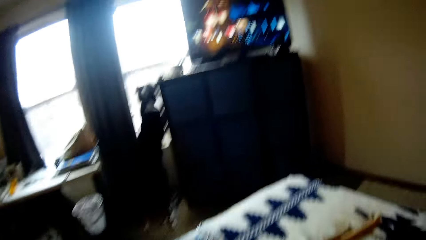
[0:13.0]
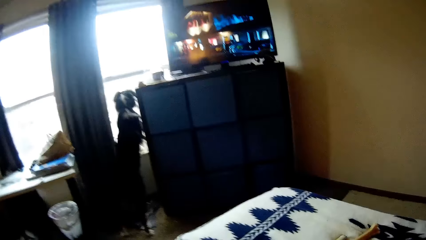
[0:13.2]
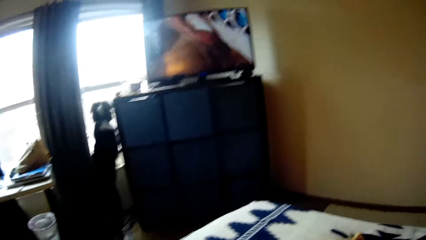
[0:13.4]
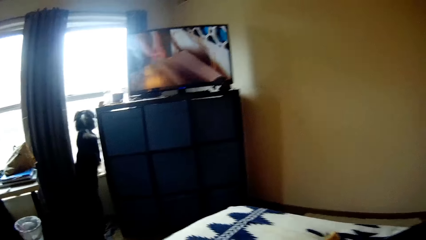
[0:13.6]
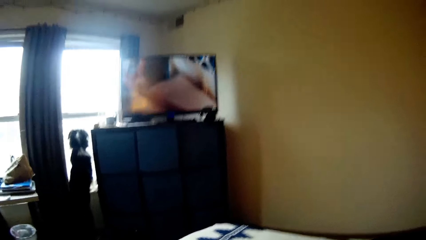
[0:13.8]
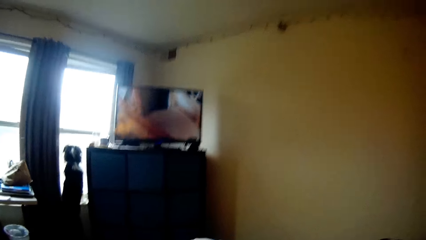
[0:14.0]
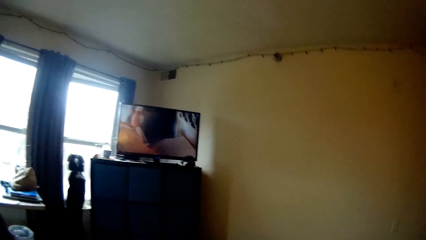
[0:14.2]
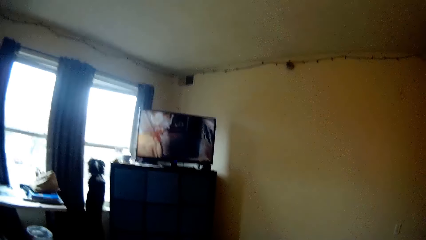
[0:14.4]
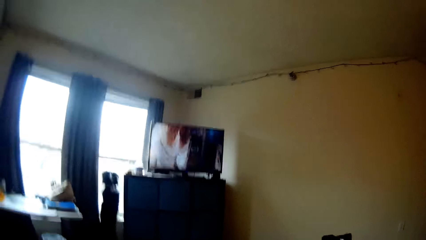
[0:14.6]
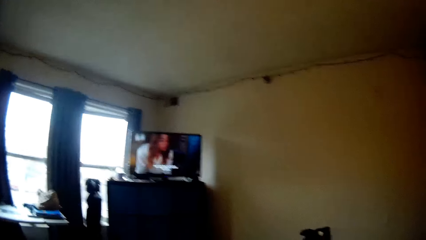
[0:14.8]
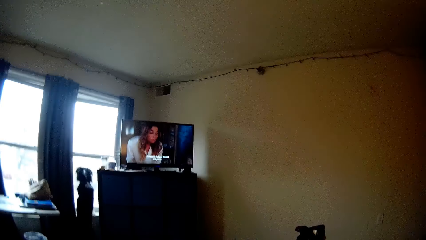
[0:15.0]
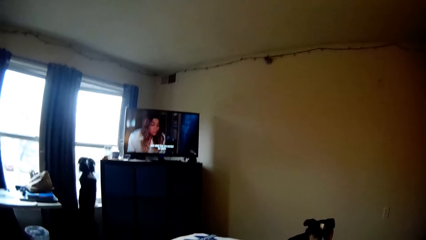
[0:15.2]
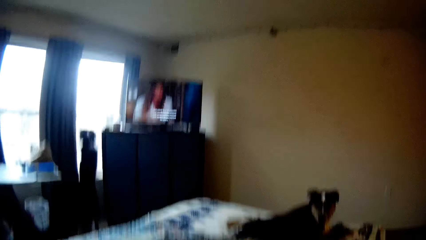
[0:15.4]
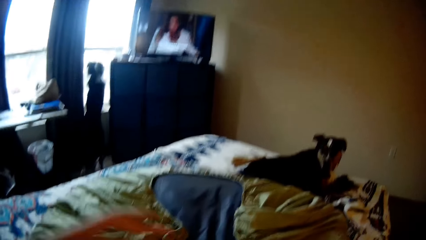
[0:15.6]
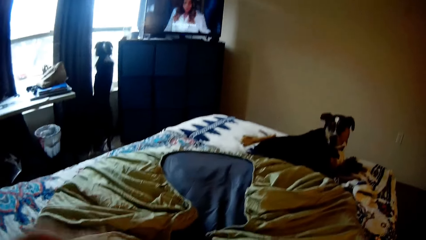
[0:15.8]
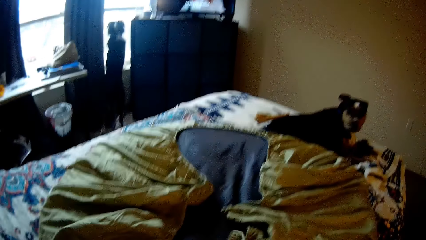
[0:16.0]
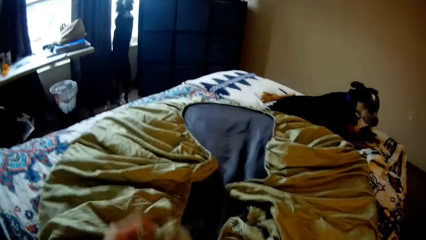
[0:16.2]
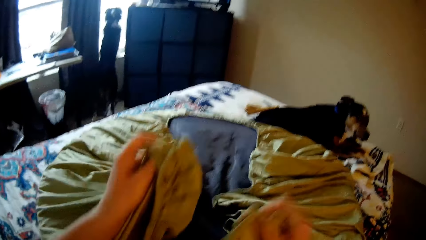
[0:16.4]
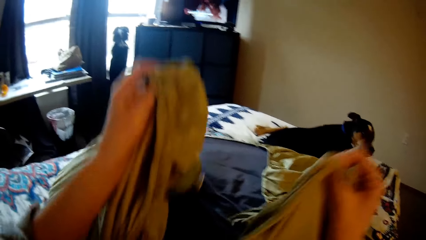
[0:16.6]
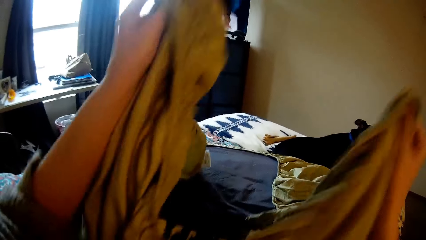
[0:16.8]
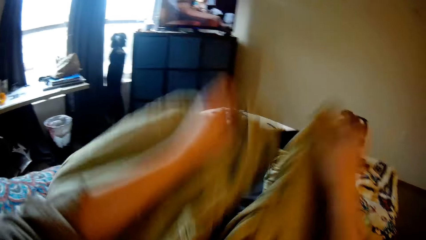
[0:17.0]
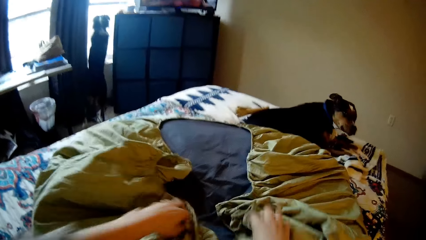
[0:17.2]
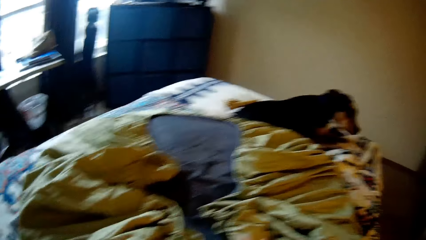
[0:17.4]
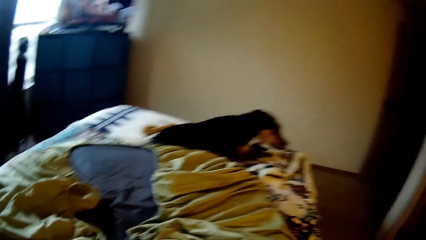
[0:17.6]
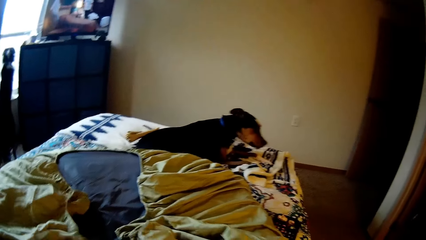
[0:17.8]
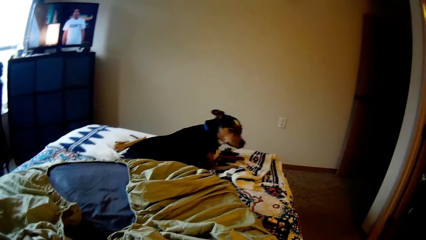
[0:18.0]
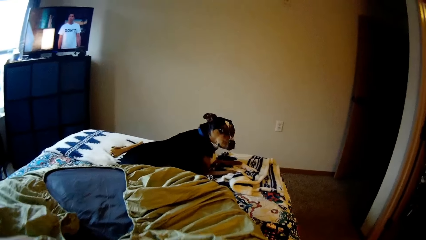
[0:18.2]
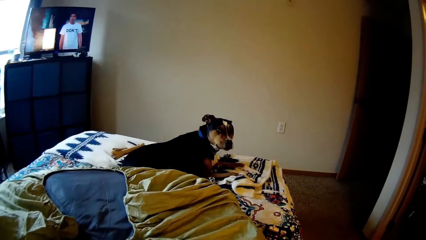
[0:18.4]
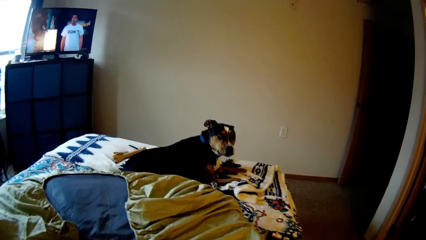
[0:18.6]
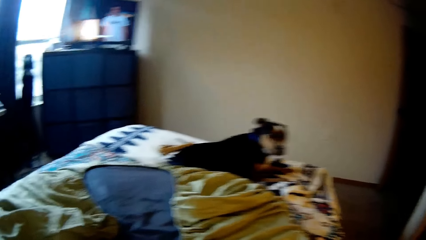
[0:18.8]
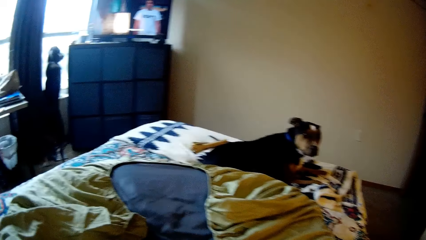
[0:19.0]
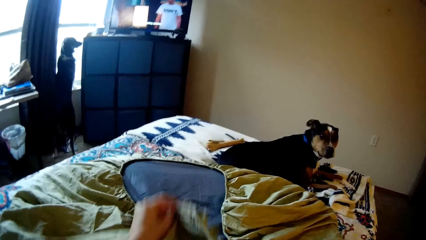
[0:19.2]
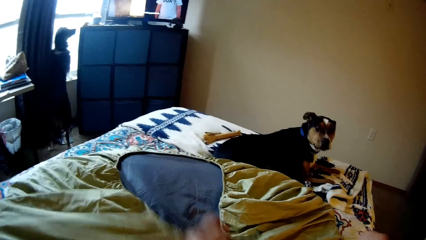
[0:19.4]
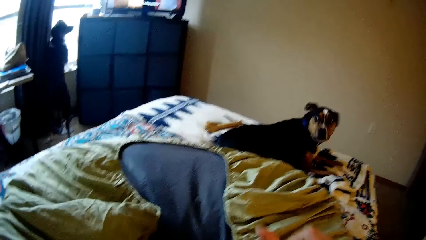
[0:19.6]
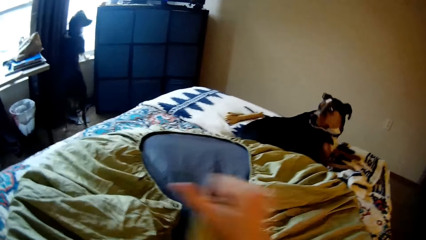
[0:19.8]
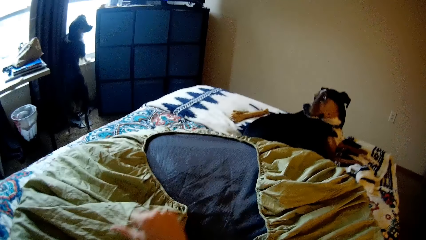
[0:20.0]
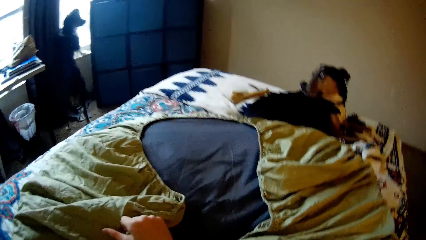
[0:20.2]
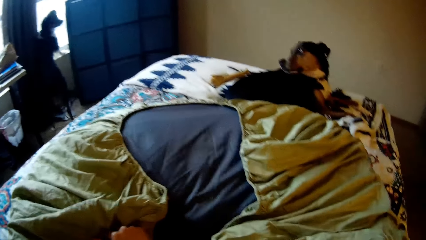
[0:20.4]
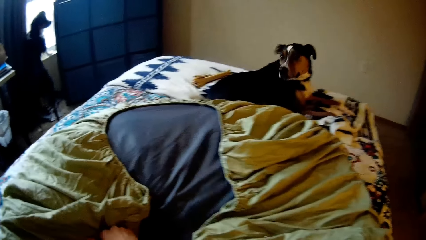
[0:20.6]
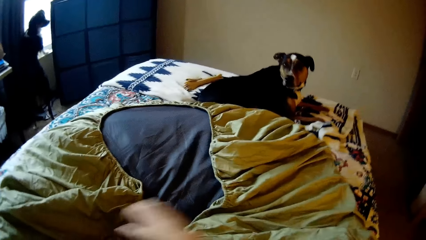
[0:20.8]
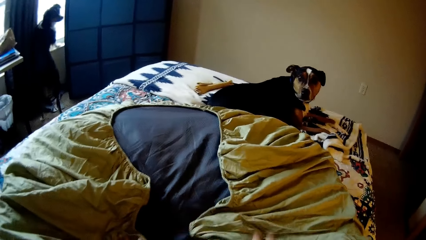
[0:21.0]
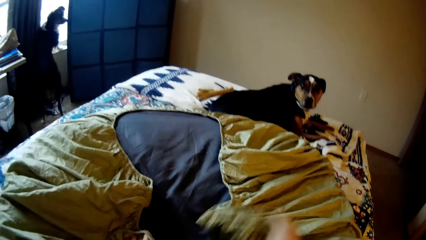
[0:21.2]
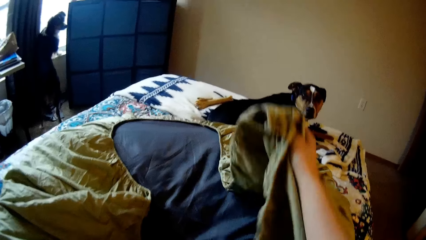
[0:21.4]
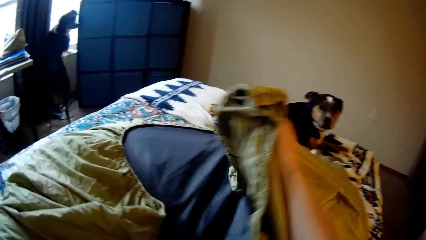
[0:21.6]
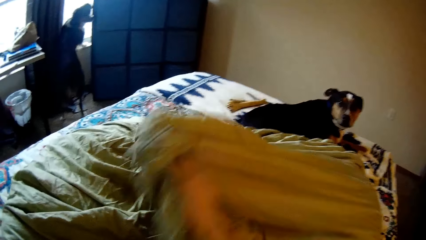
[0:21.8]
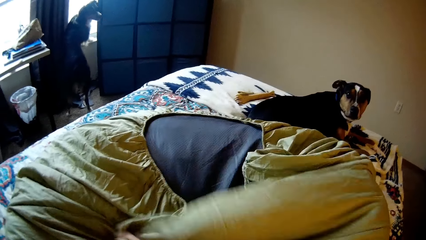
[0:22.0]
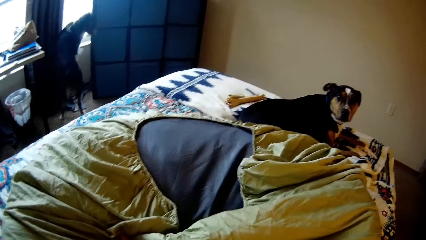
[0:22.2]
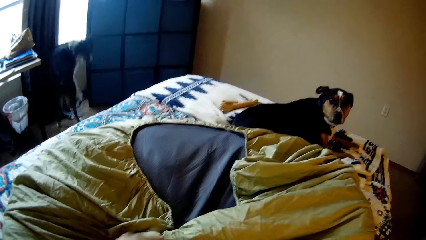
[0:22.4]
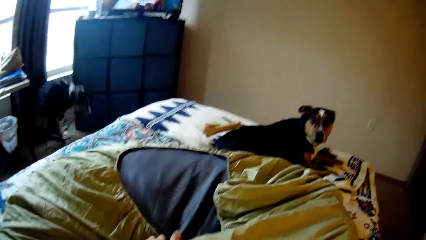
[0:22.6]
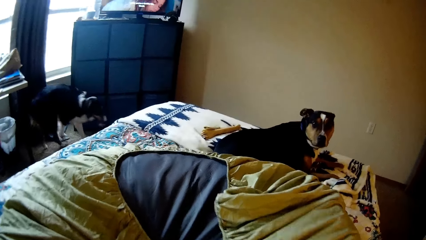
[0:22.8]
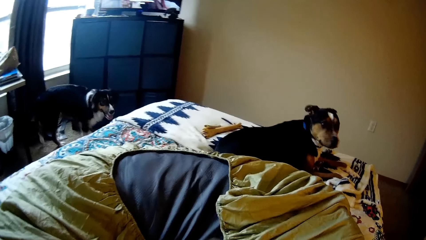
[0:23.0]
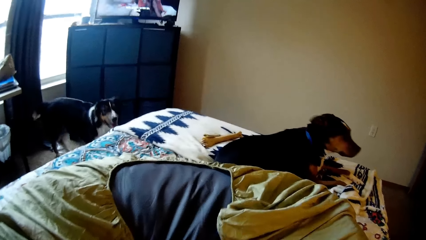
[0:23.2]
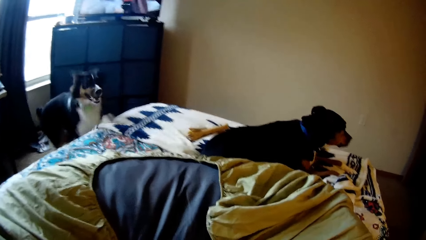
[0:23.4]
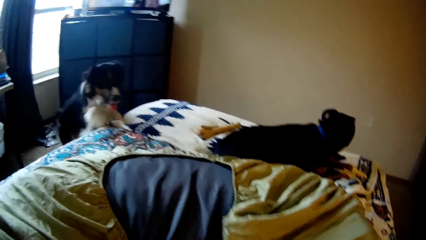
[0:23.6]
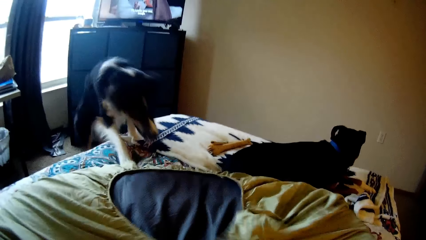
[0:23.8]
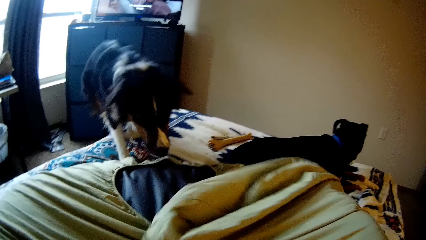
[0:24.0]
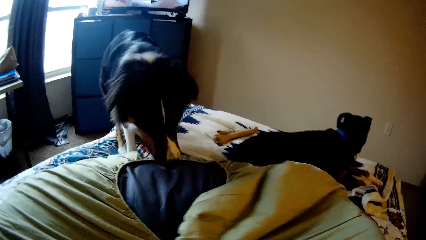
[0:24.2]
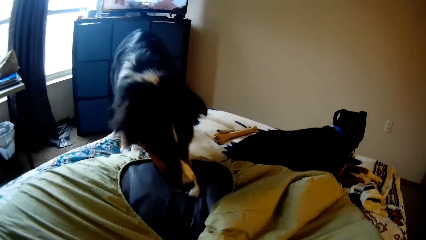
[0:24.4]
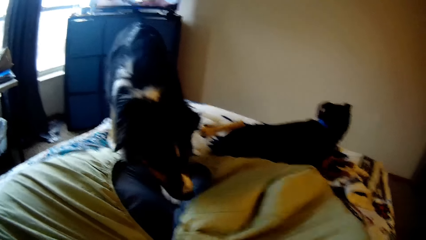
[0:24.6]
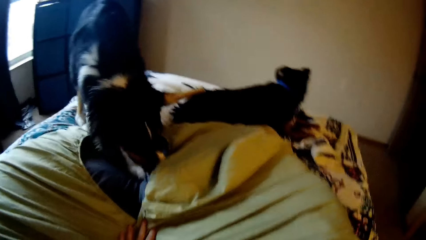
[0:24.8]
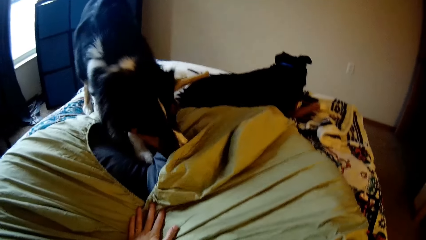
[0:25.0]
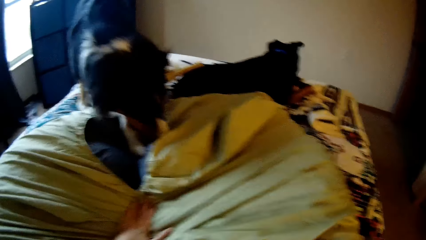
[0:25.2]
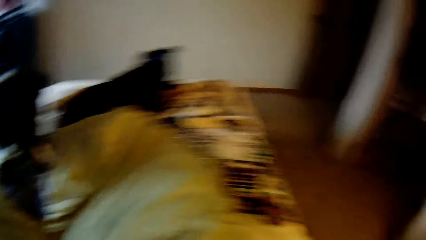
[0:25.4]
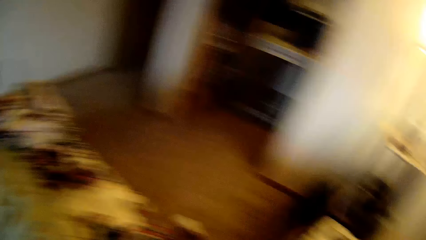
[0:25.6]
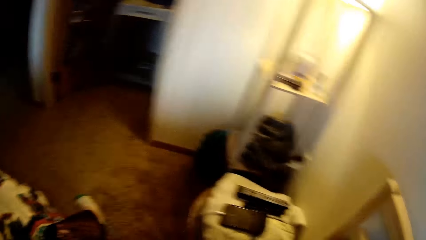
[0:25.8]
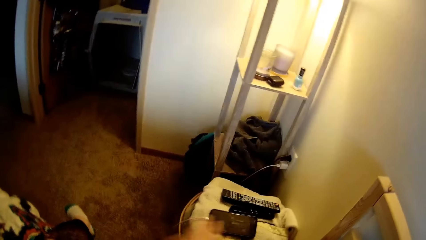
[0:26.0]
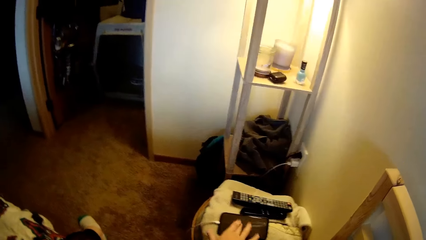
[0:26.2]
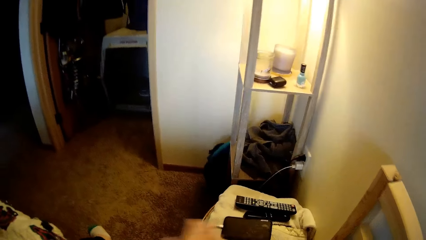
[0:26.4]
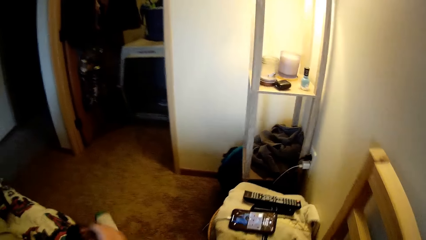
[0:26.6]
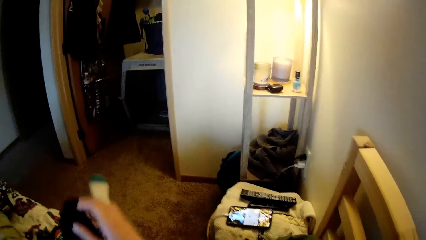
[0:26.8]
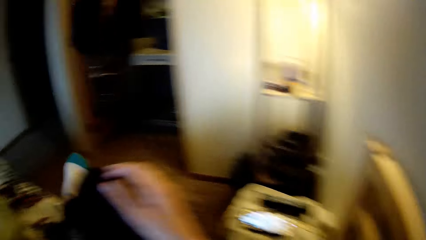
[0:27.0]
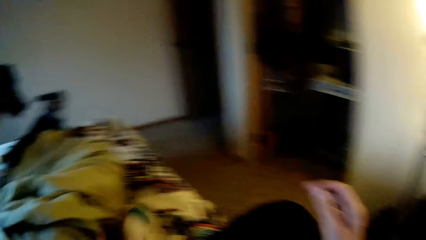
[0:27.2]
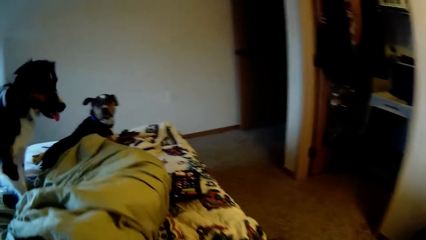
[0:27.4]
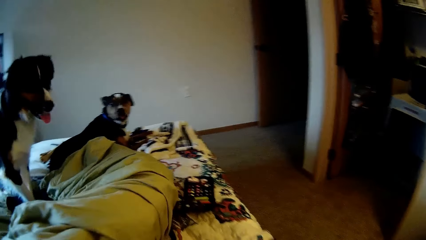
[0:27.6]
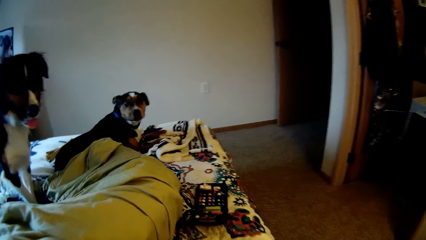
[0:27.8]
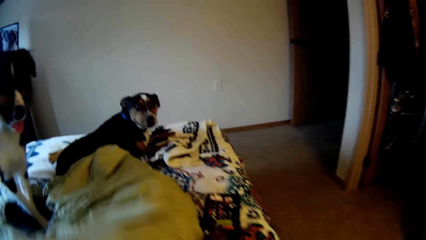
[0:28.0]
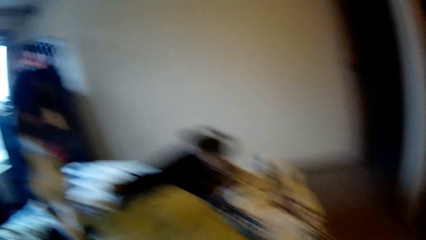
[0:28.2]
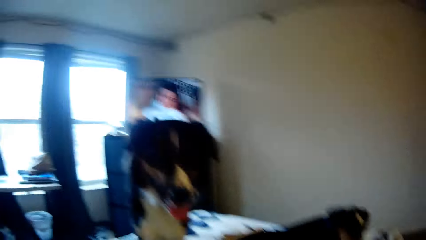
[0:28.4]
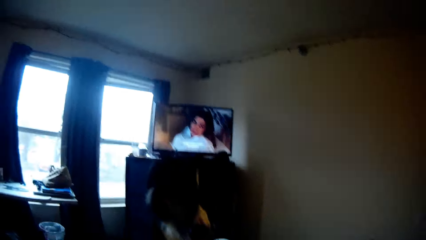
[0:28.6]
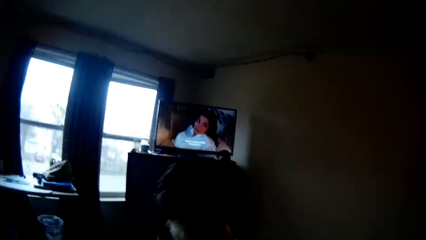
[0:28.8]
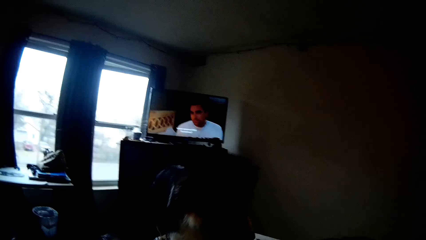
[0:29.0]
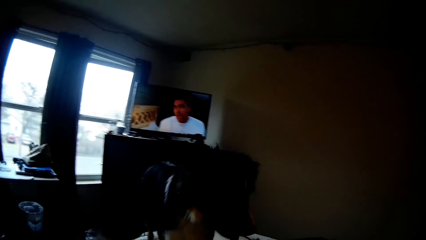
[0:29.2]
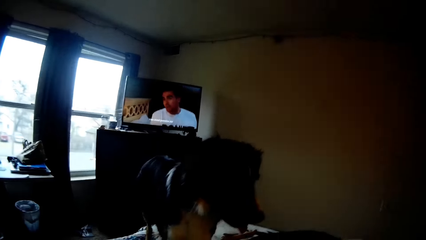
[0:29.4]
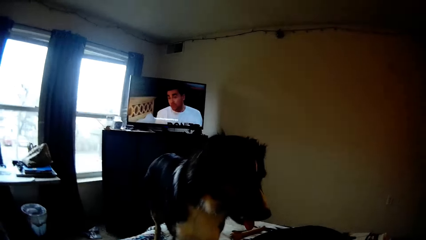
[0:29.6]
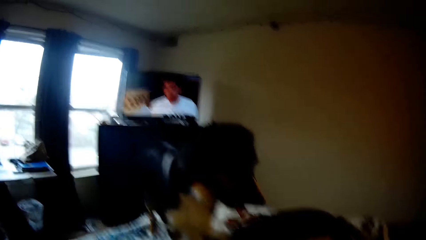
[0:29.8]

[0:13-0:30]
A dog looks around. Another dog leaps off from the window. The other dog climbs the bed and climbs on the bean bag. The camera wearer turns to the right. She operates a mobile phone on a chair with her right hand. She places her right leg on the bed. She stretches the leg.
